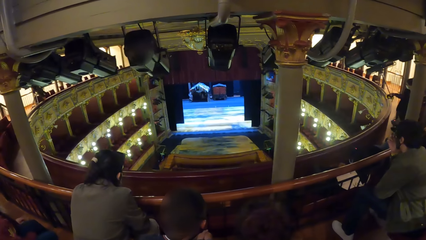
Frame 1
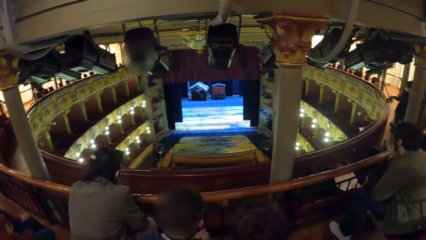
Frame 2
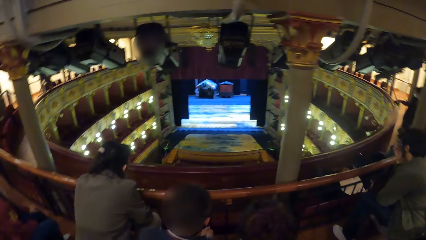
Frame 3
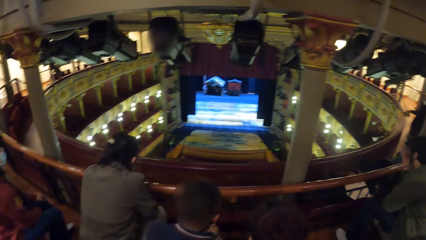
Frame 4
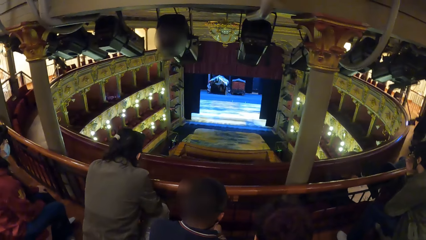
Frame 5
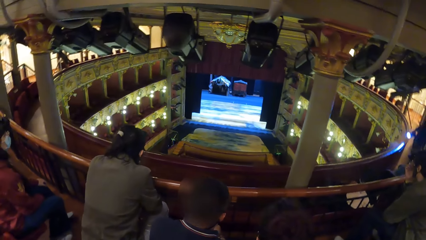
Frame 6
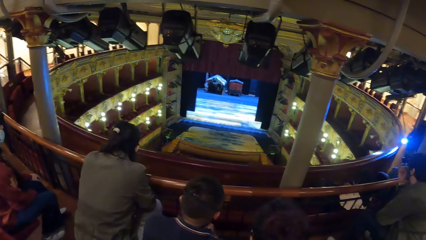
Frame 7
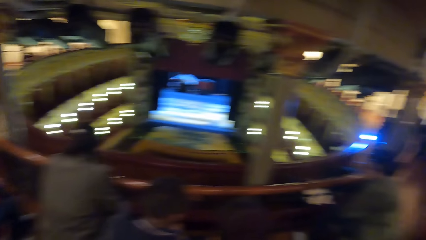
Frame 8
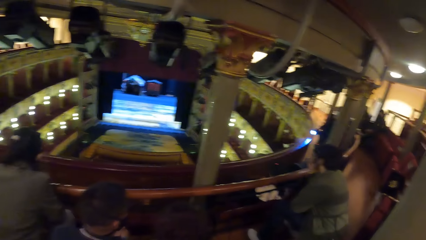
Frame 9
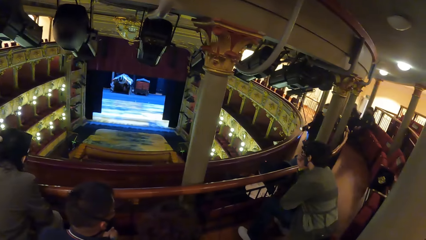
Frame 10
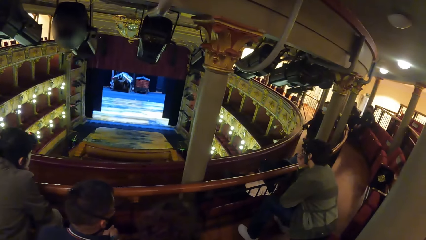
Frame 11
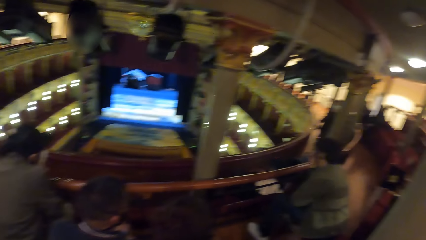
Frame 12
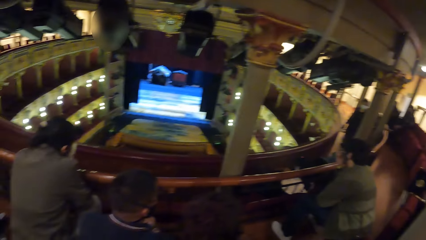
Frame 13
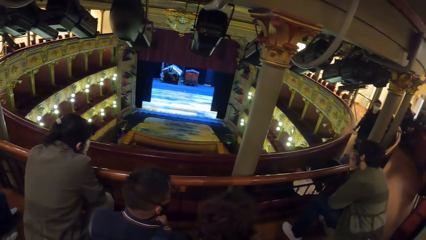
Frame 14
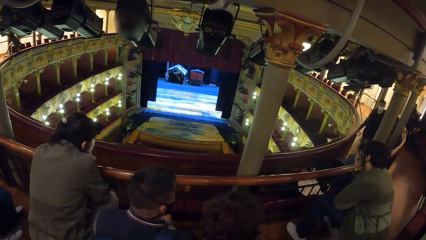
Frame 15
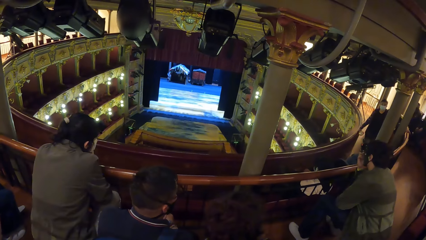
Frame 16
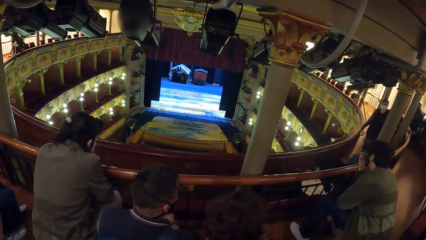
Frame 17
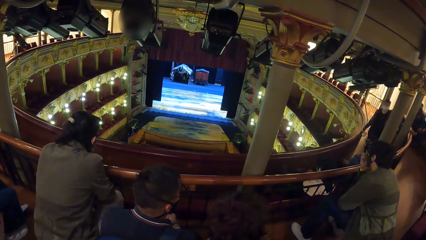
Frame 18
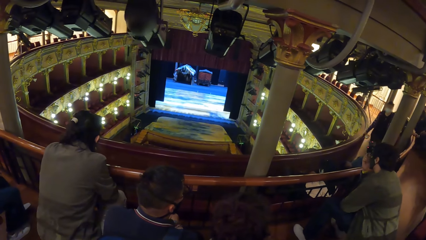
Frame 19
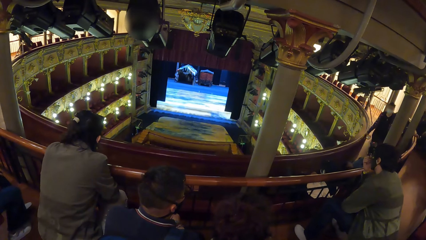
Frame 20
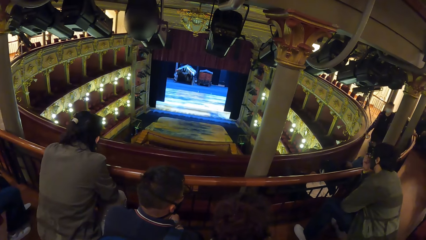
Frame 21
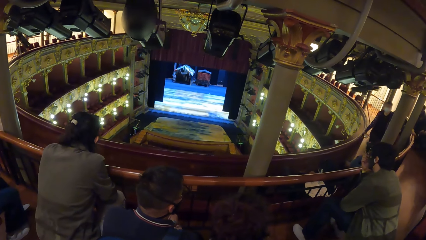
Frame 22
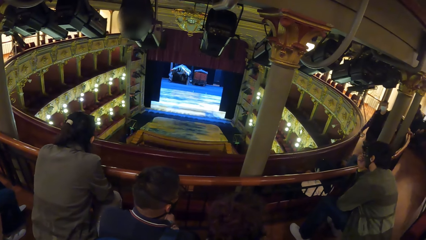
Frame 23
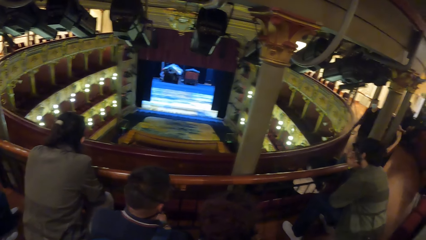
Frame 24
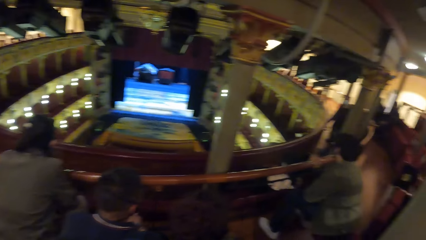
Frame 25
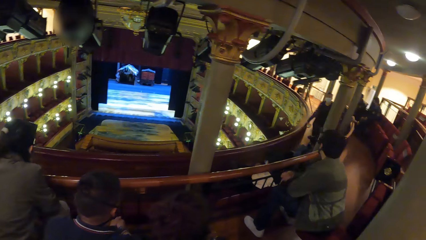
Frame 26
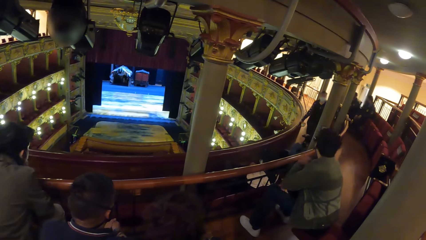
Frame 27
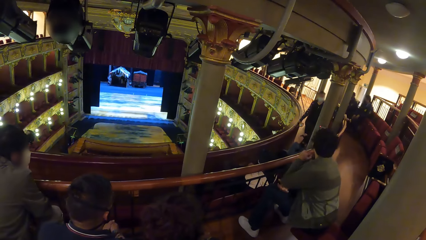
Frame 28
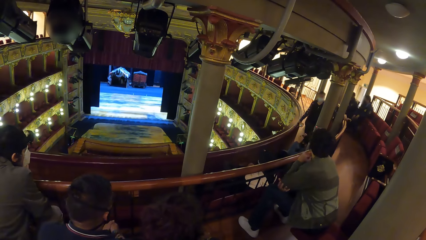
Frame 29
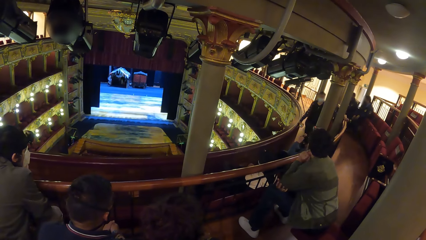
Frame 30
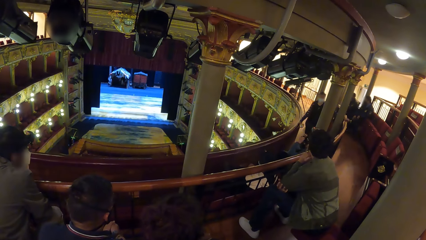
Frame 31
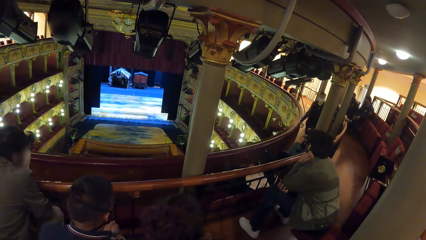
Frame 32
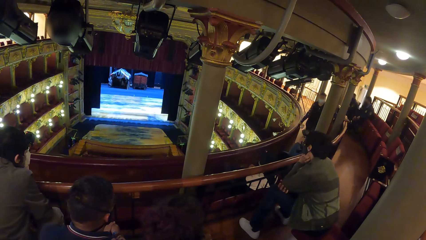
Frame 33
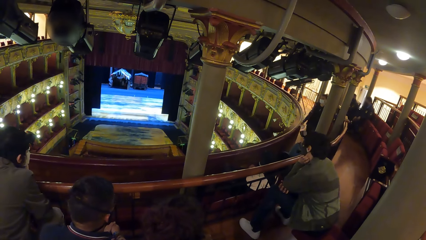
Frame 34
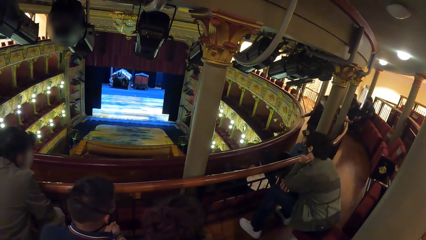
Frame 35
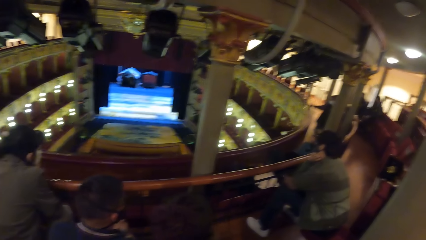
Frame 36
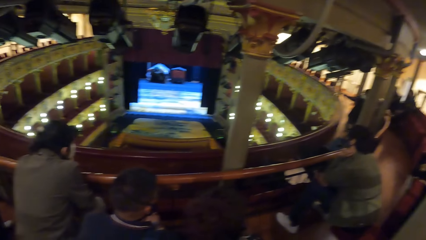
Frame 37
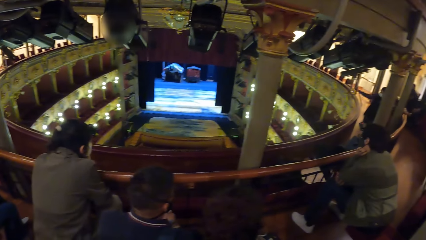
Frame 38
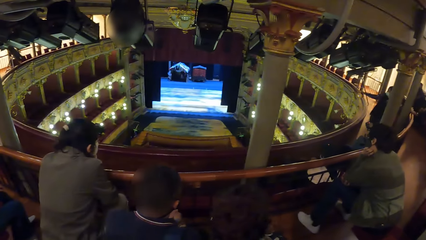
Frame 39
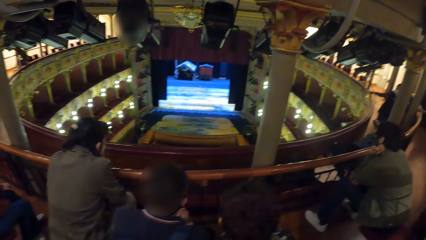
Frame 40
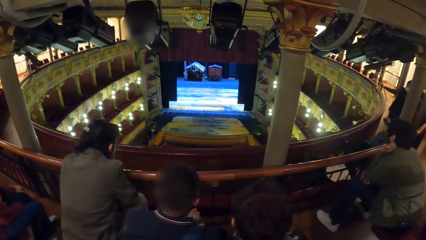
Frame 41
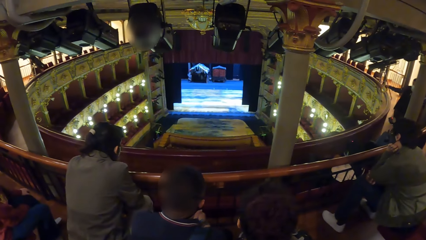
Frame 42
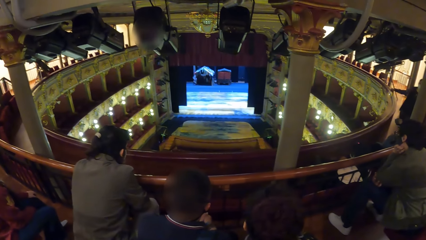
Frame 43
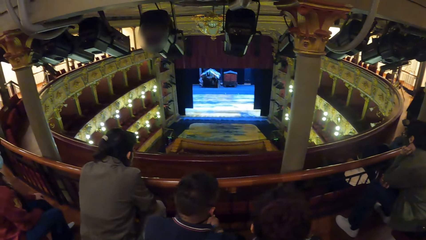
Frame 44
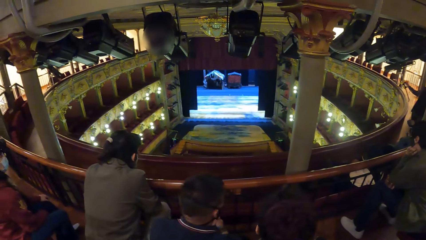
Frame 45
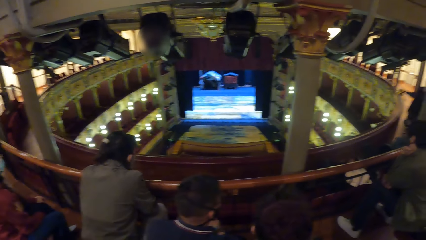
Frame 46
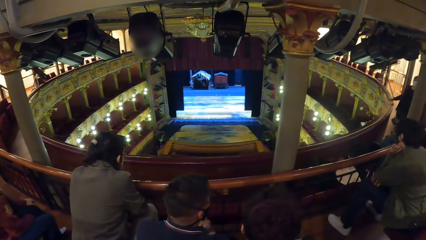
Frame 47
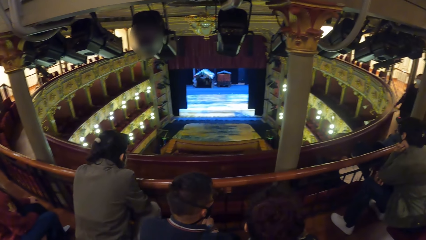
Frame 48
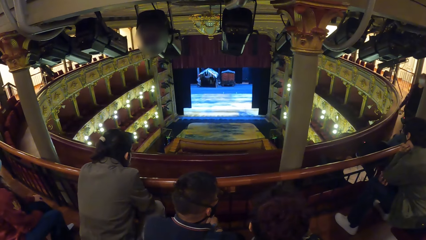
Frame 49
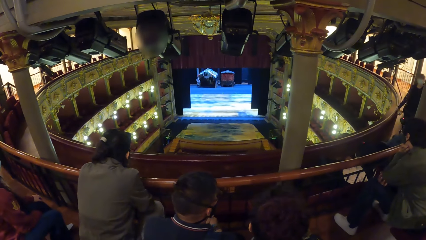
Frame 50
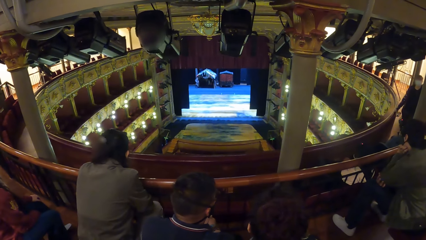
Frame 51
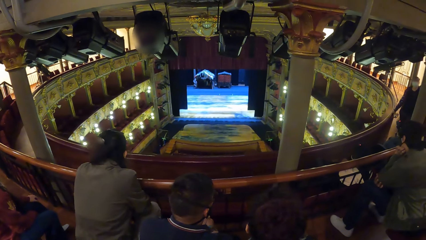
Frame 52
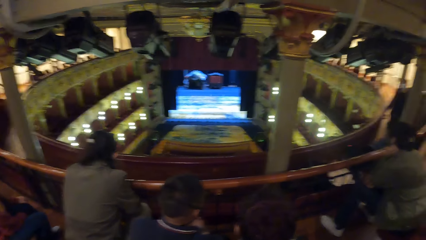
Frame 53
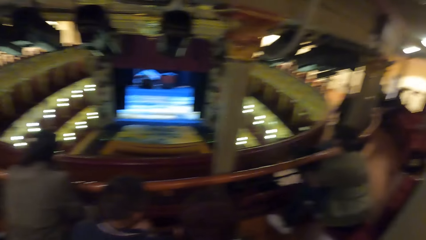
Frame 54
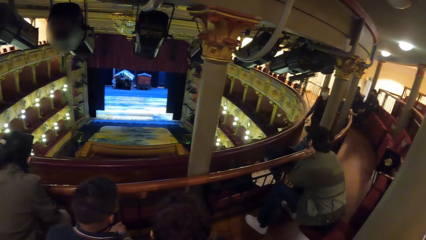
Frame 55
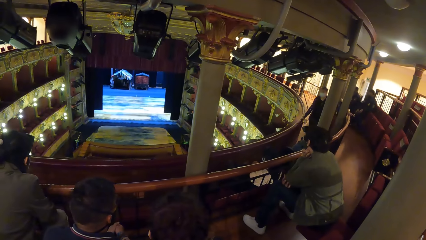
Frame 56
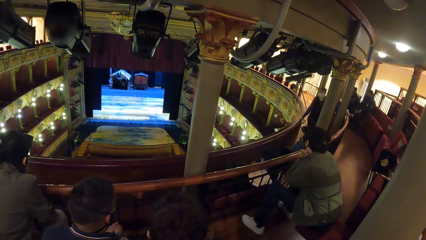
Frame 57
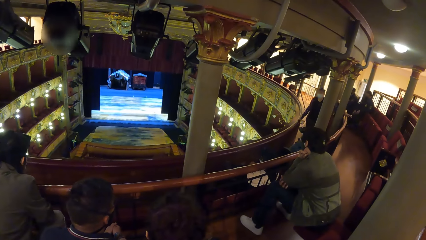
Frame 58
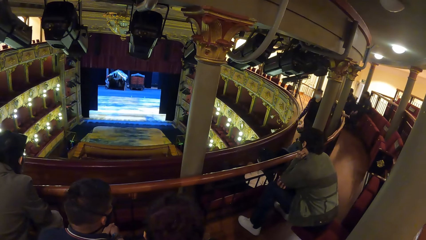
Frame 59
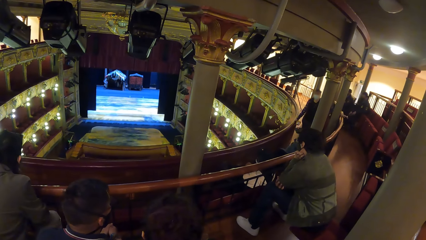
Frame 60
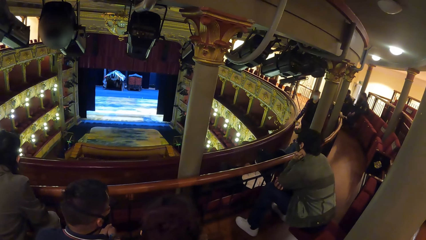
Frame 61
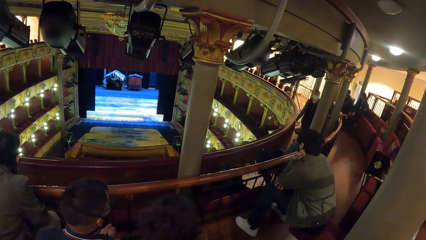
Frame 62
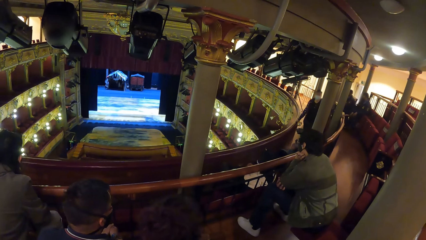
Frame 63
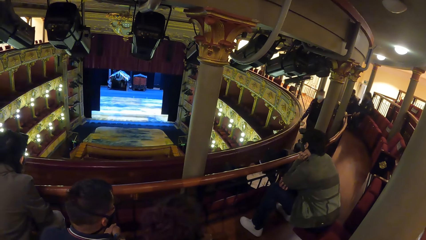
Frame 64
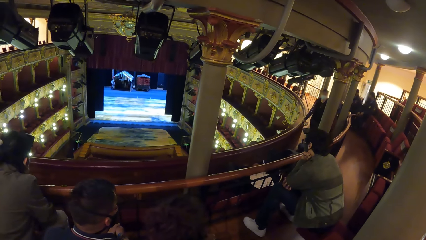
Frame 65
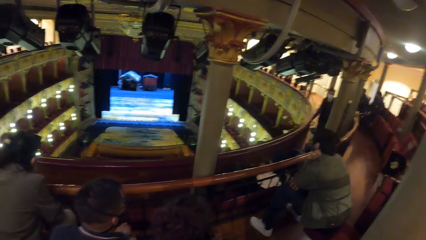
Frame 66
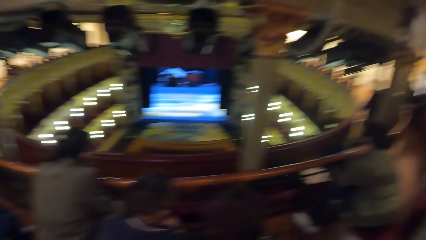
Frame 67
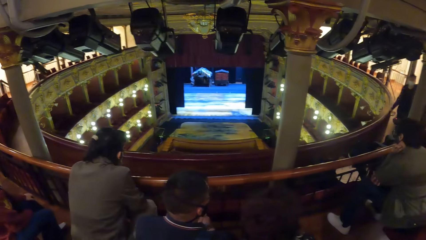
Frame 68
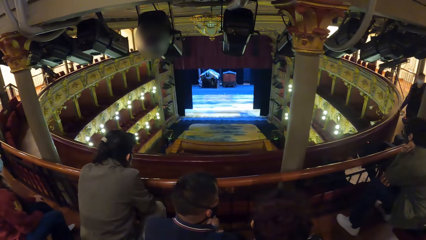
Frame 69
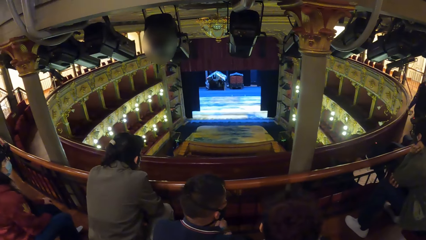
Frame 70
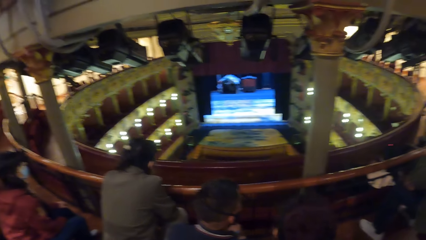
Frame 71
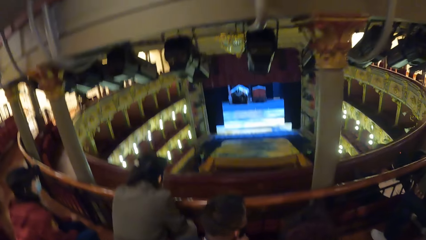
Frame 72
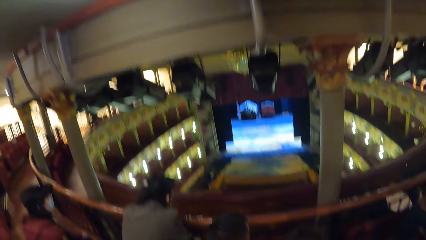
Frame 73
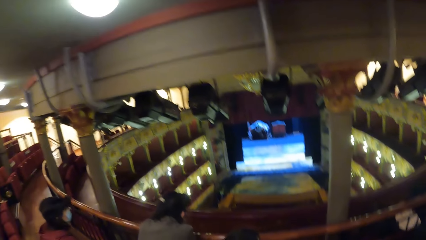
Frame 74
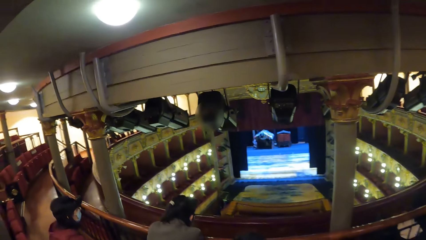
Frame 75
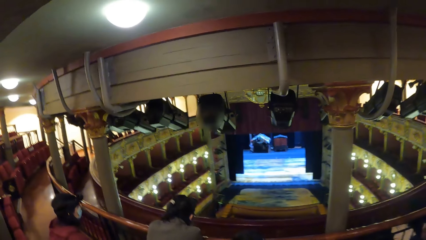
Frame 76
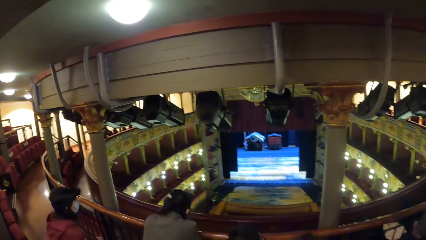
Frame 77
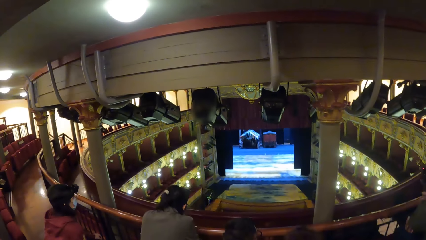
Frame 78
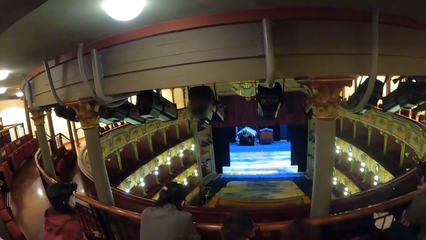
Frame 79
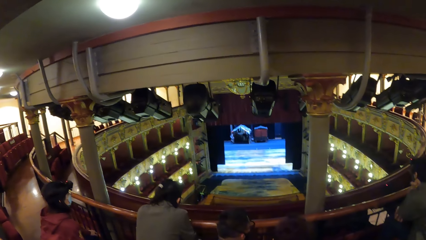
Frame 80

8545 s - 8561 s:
The man switches off the torch light with his right hand. The camera wearer holds the railing with his right hand. Another man removes his right hand from his nose mask. The other man supports his neck with his left hand. The first man removes his right hand from the railing, demonstrates to a group of people with his right hand, and holds the railing with his right hand.
